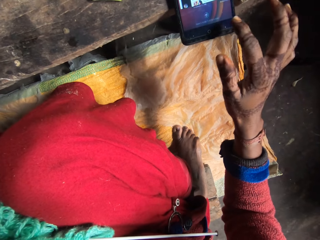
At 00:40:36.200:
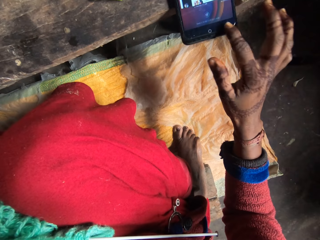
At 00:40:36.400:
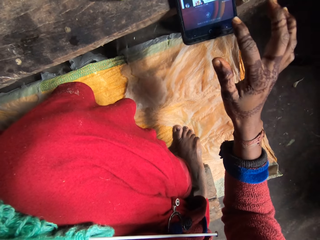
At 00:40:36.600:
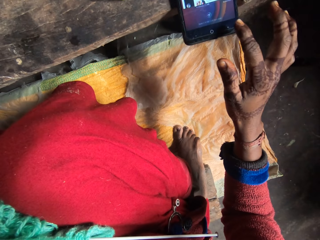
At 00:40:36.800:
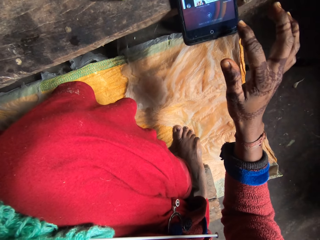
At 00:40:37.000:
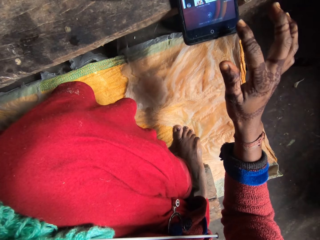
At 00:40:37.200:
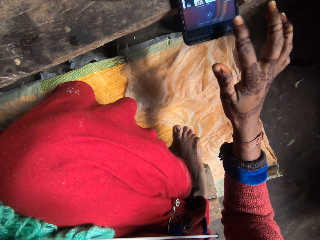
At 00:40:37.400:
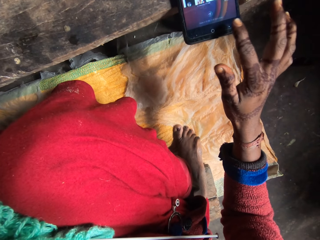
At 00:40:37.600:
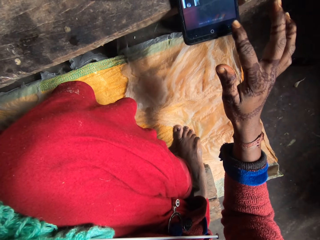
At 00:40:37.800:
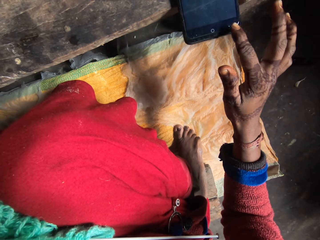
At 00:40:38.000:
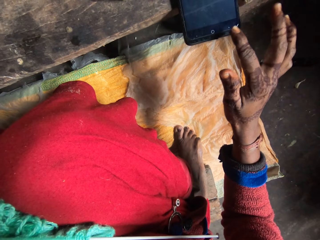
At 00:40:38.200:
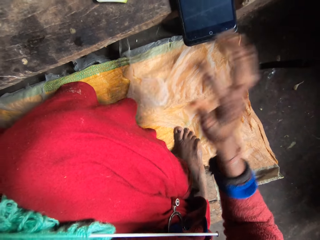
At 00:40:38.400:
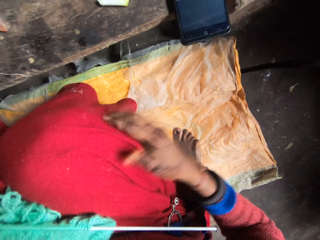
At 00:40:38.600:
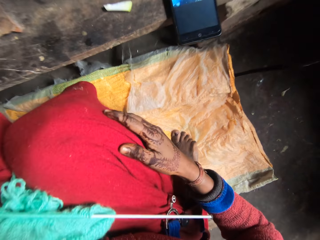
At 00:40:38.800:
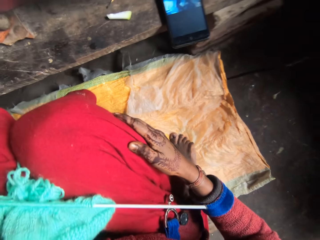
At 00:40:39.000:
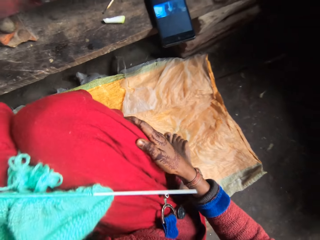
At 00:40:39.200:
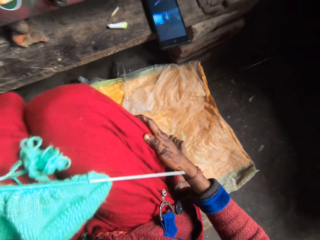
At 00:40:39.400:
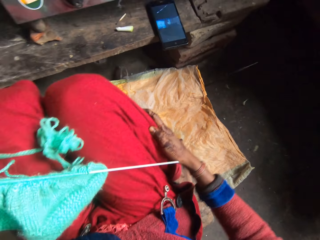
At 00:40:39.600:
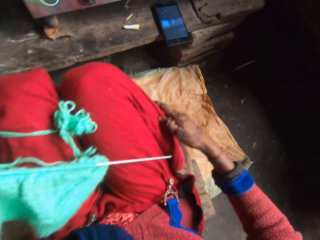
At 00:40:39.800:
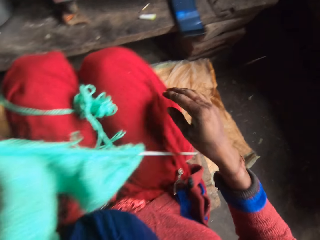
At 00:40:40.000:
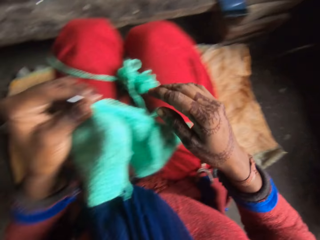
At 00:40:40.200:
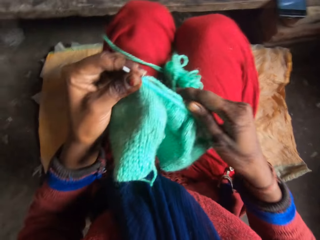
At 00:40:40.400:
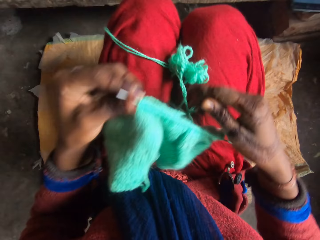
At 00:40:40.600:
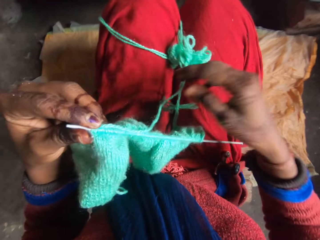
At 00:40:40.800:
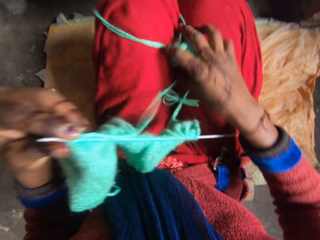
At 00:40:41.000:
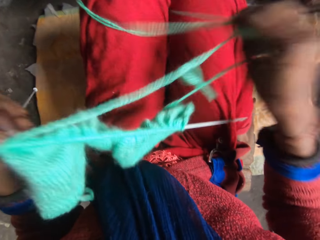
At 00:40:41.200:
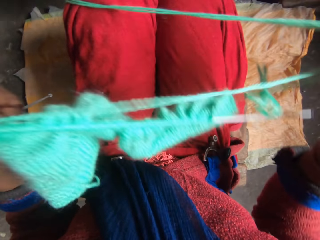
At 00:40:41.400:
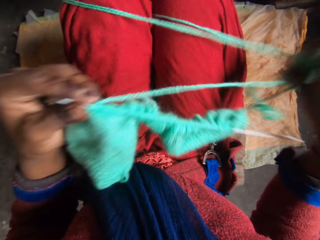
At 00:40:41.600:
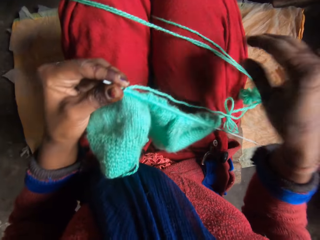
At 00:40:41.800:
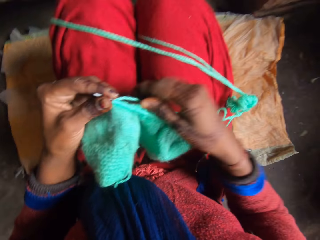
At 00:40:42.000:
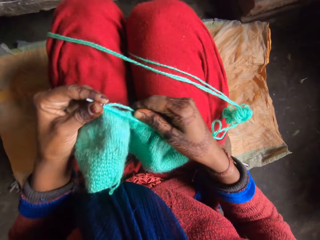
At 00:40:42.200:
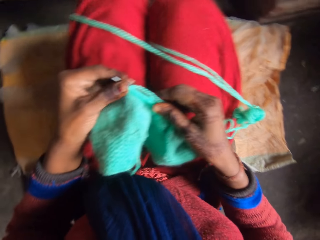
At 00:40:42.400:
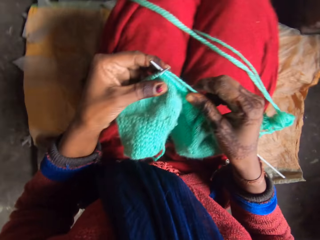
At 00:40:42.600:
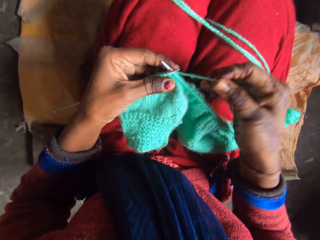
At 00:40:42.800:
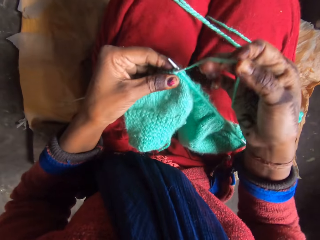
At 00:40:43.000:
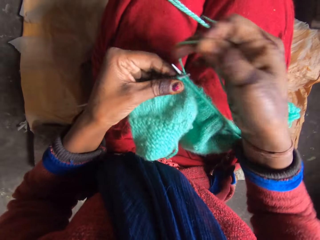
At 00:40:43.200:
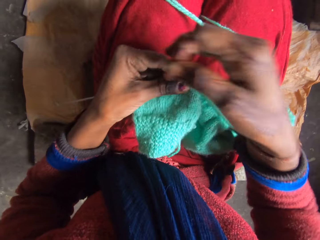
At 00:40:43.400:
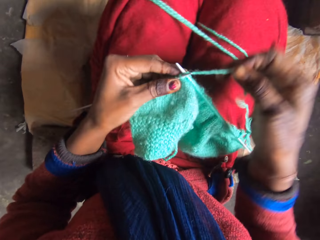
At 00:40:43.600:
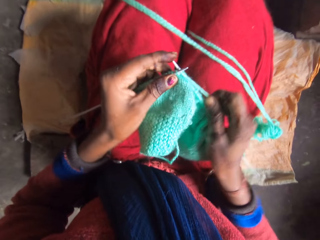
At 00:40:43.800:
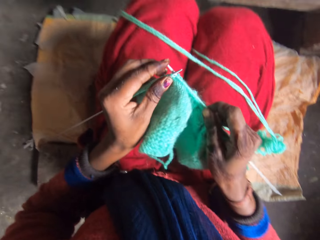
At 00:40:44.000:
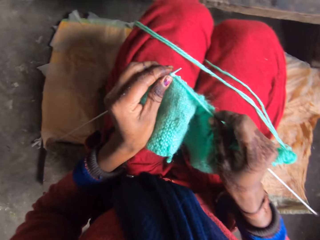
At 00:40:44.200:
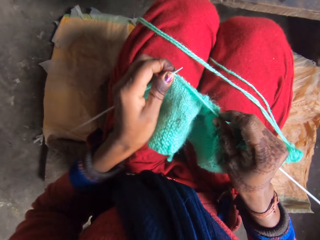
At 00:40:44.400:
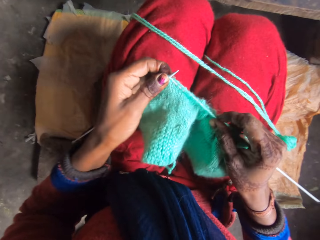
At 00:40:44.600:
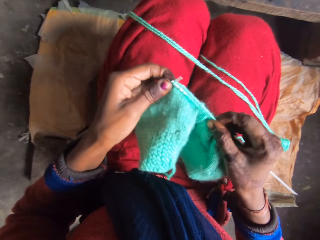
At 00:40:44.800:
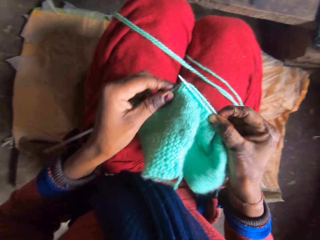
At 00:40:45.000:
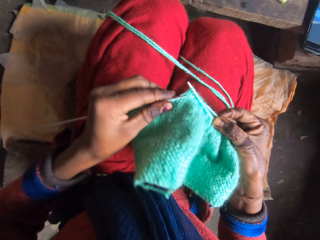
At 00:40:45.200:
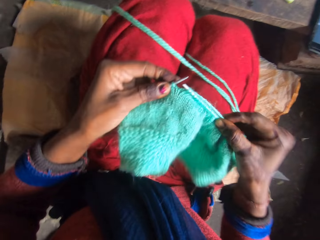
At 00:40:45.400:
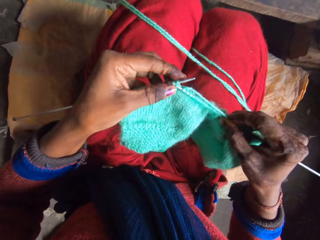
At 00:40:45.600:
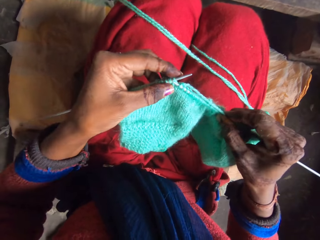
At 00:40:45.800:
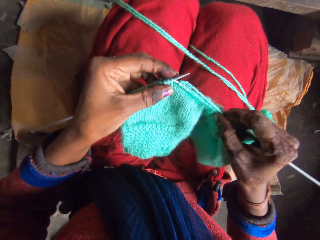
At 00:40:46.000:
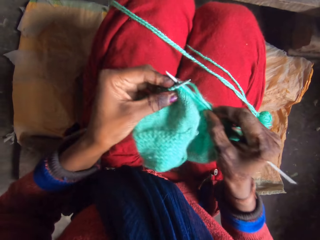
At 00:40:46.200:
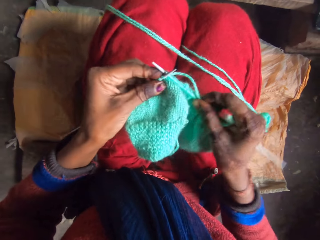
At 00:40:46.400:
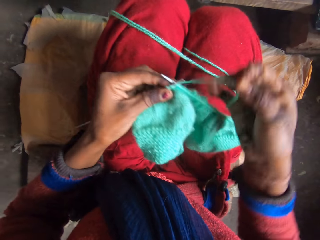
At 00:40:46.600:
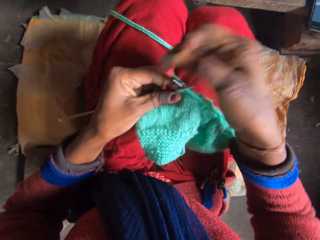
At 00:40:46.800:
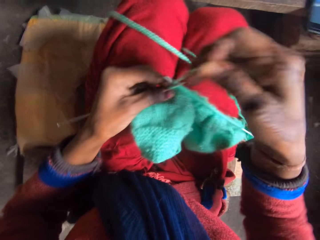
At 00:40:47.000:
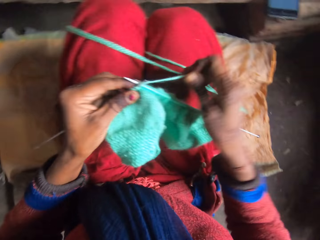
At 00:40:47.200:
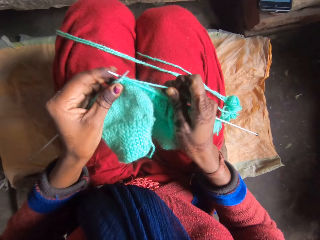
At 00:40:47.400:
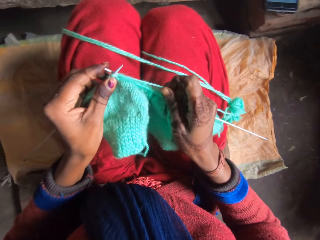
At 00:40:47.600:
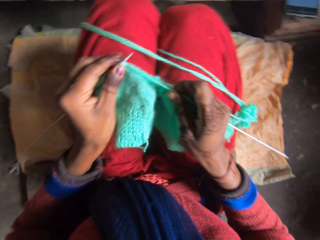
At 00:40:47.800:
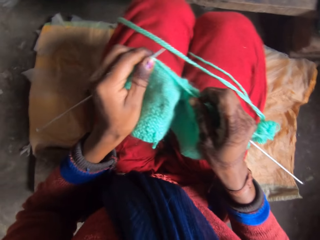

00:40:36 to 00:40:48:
The camera wearer cleans her right hand on her cloth. She adjusts the yarn on her lap with her right hand. She stretches the knitting thread. She knits with the knitting pin and yarn in her hands.

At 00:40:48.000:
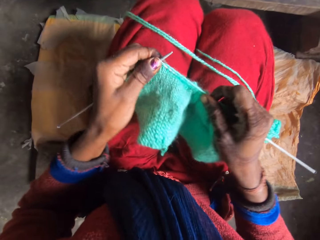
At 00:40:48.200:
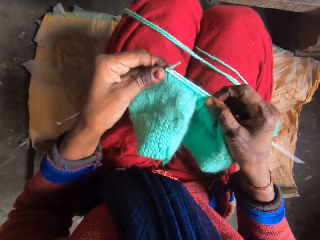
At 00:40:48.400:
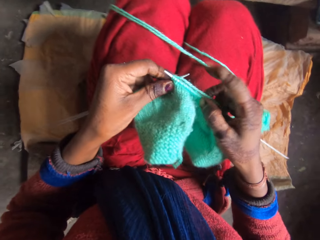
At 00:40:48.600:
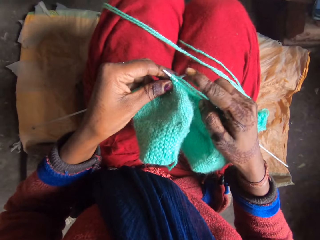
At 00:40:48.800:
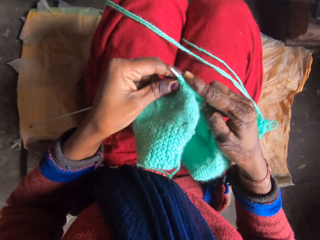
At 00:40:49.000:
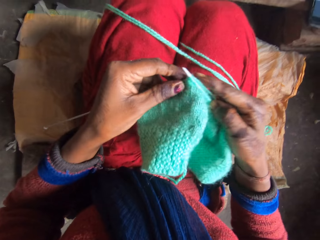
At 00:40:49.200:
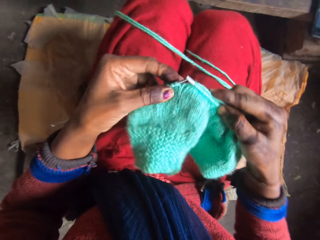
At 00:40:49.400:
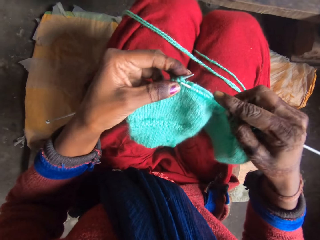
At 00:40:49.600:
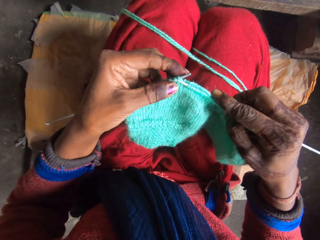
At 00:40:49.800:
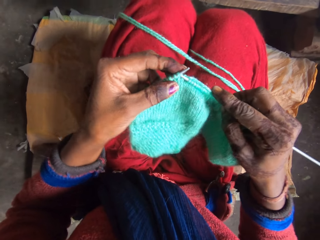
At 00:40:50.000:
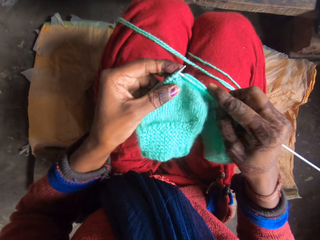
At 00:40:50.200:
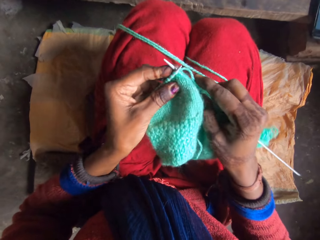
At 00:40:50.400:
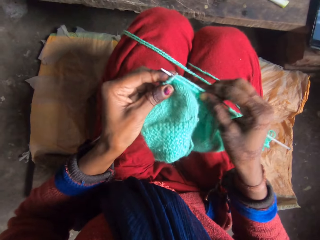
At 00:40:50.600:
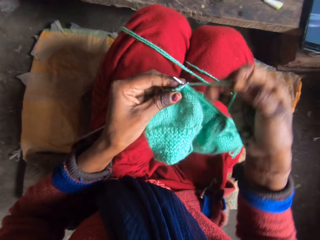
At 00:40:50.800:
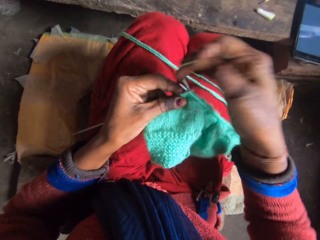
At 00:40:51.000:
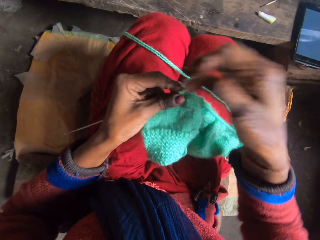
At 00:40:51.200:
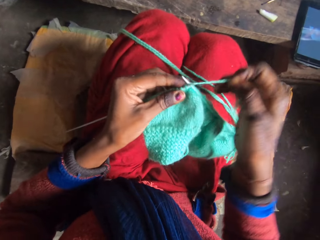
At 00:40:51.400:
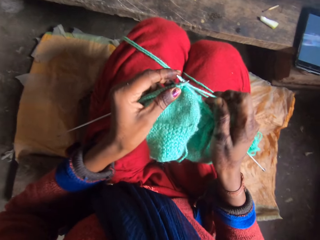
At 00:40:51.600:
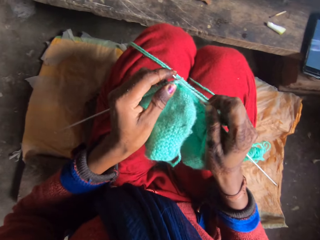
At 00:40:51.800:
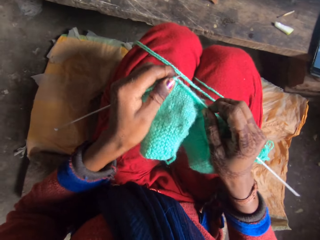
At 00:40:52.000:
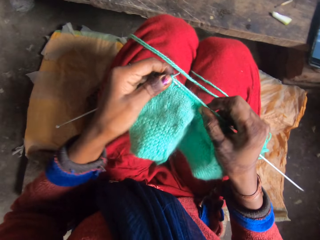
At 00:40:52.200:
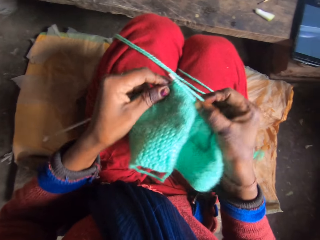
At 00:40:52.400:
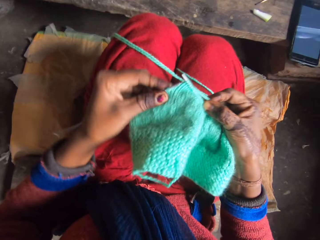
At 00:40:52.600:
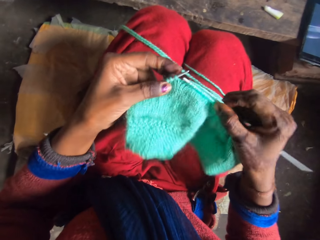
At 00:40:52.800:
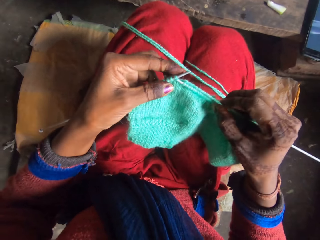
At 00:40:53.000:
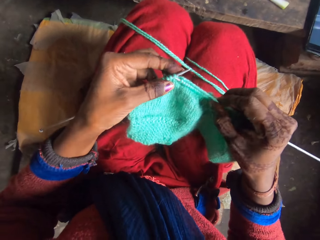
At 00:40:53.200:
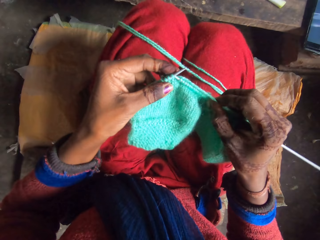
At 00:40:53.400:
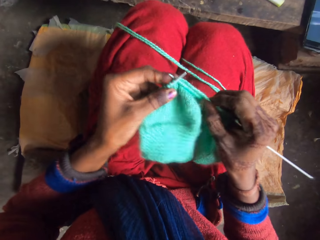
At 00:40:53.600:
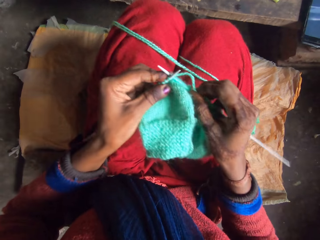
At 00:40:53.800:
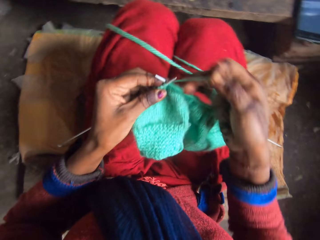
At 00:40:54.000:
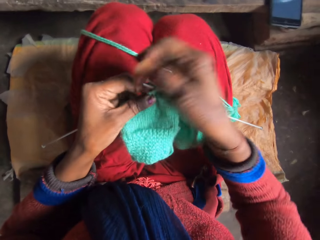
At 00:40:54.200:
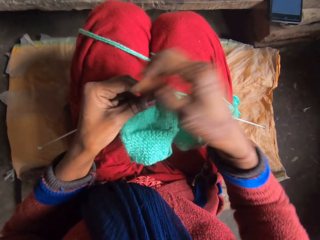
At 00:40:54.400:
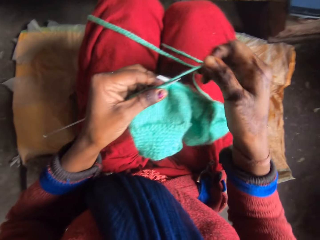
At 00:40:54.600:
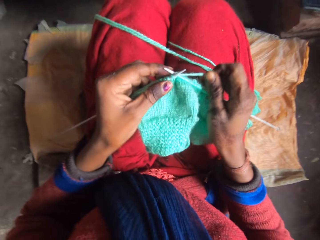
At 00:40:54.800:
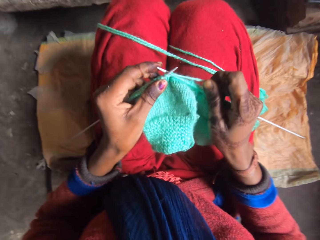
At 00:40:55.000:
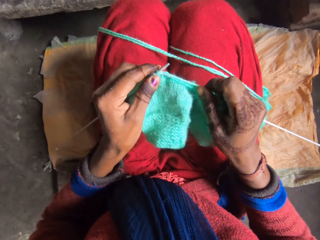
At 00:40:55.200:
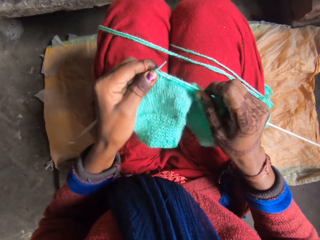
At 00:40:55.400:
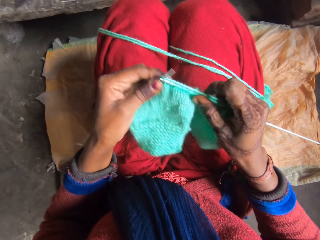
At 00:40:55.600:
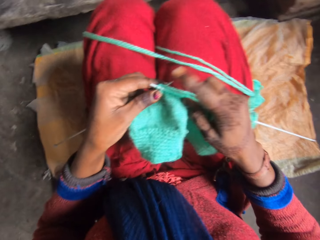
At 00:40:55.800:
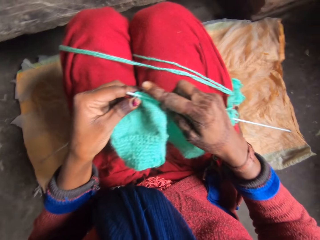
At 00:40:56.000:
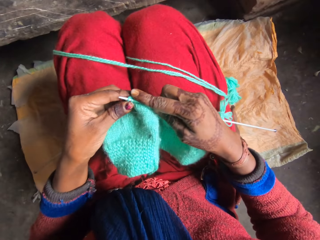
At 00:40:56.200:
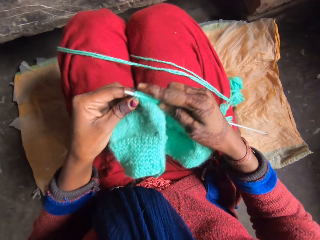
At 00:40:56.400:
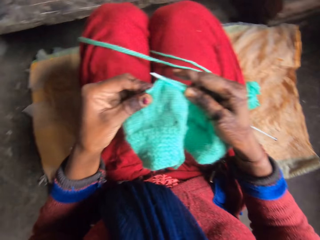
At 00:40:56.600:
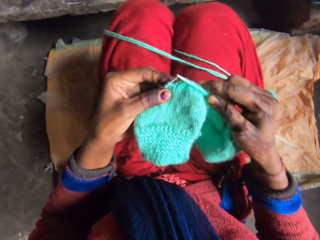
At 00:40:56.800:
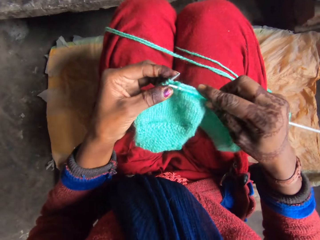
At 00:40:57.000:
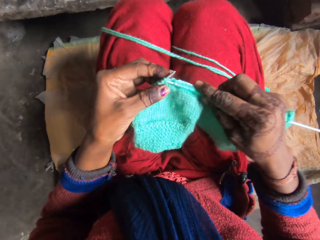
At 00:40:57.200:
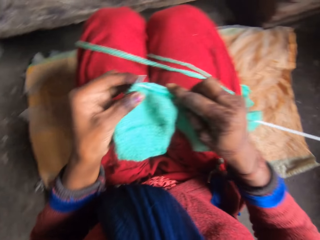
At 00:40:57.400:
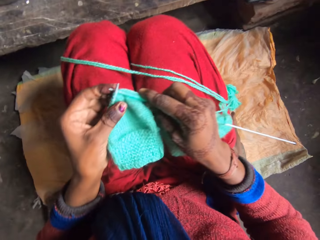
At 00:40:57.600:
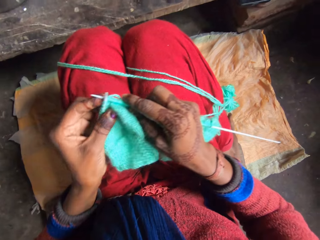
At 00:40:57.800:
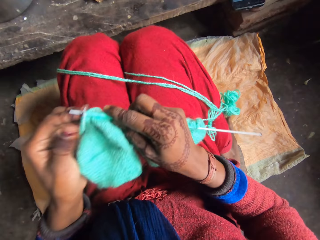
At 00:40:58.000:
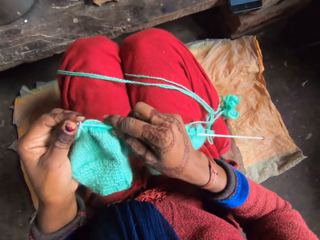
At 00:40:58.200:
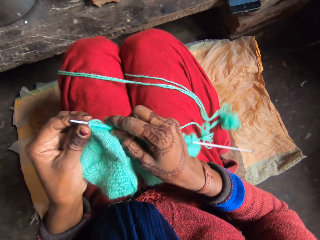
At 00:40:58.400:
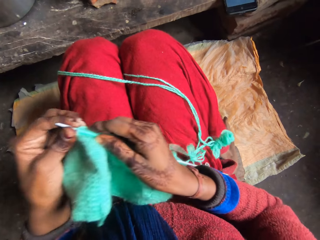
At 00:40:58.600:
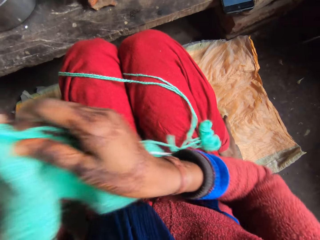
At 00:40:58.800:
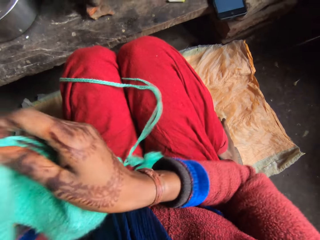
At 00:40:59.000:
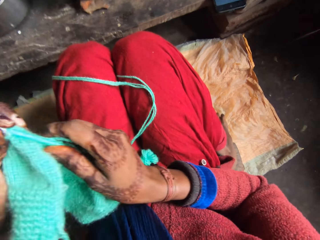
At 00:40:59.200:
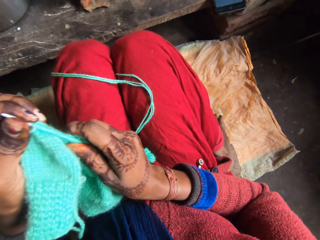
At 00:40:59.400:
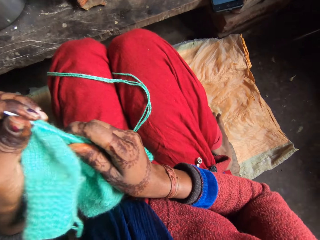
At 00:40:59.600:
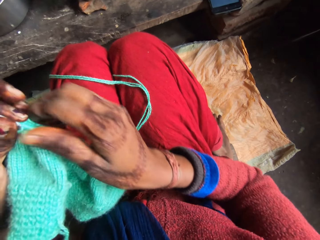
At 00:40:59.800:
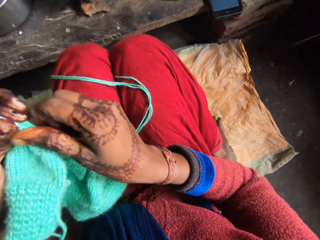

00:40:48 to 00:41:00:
The camera wearer straightens a thread.
